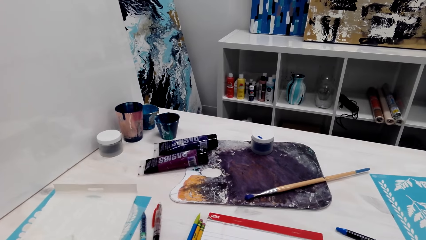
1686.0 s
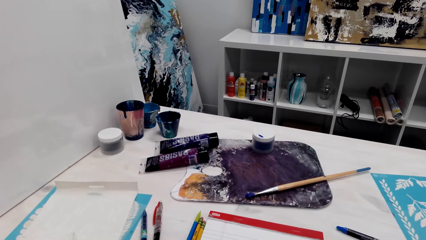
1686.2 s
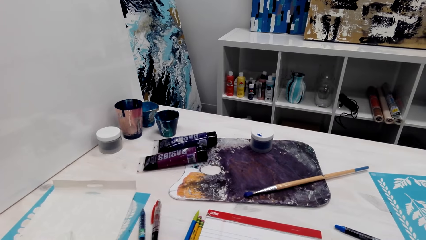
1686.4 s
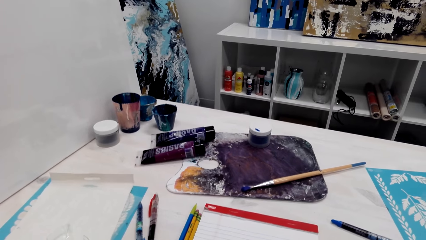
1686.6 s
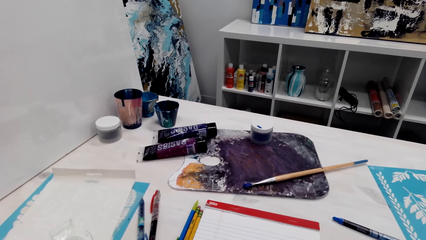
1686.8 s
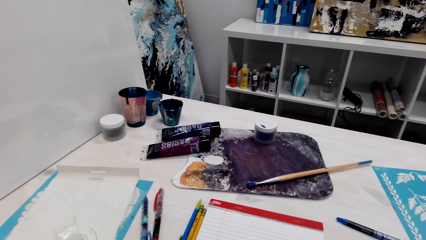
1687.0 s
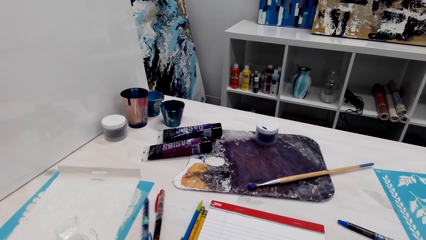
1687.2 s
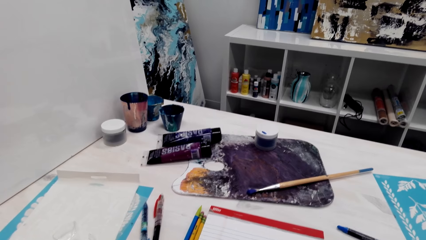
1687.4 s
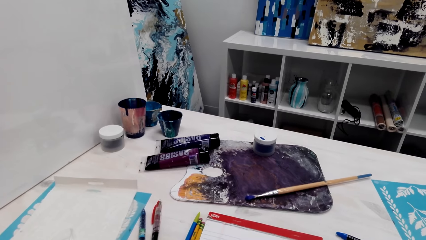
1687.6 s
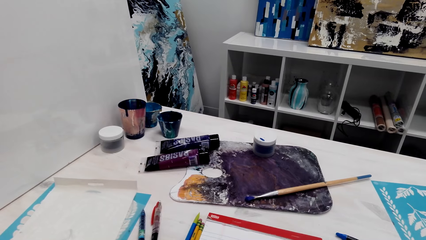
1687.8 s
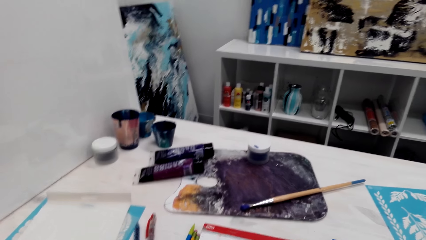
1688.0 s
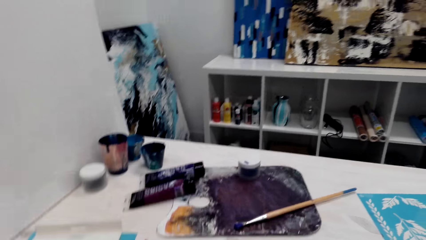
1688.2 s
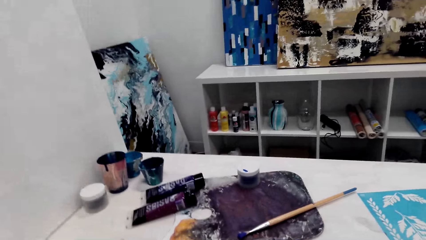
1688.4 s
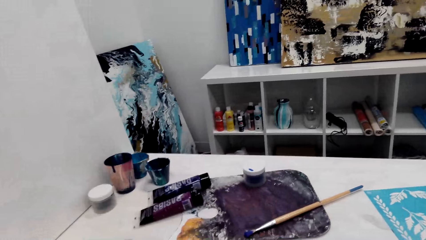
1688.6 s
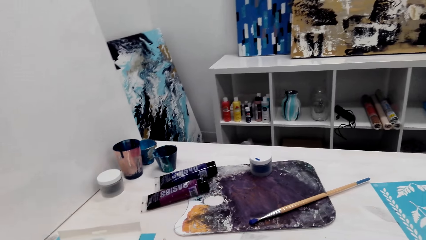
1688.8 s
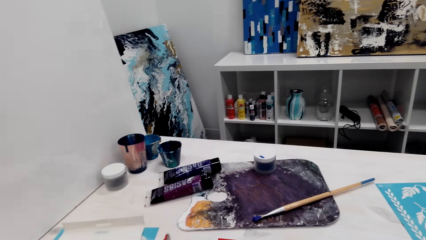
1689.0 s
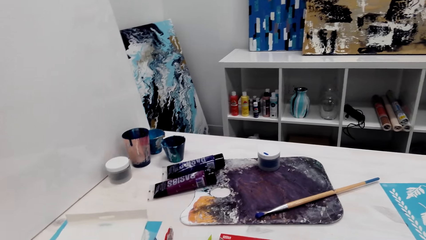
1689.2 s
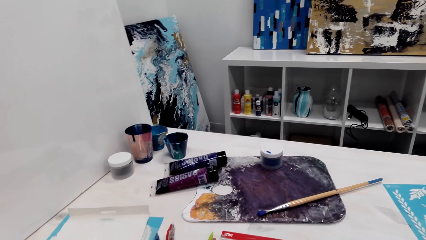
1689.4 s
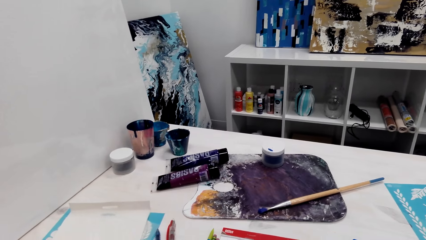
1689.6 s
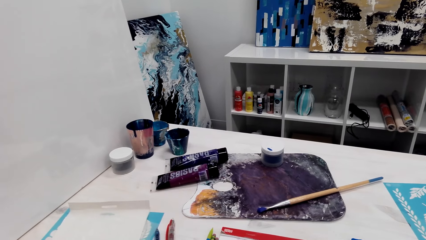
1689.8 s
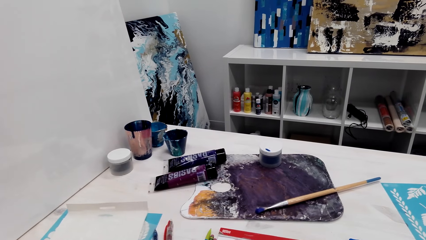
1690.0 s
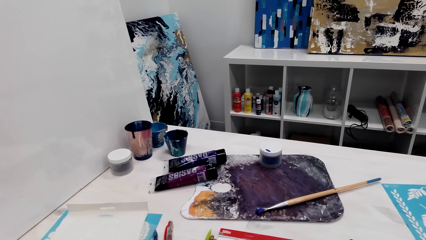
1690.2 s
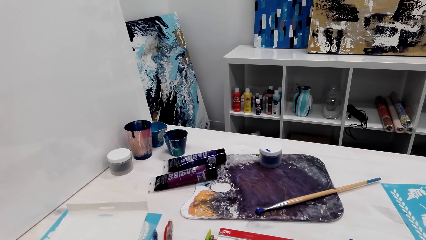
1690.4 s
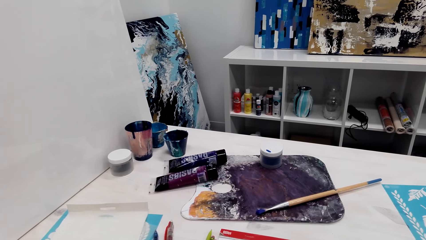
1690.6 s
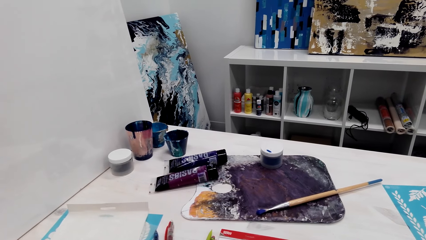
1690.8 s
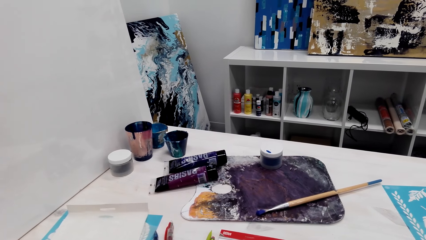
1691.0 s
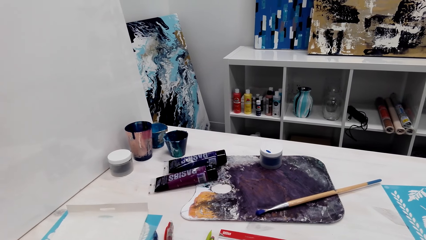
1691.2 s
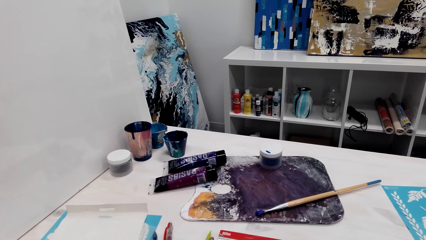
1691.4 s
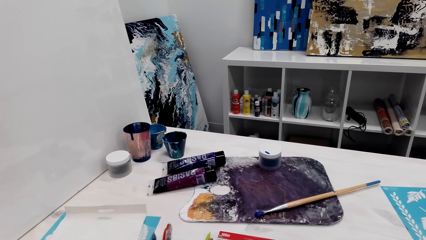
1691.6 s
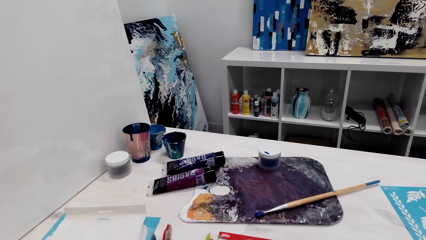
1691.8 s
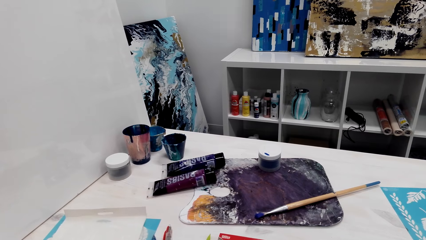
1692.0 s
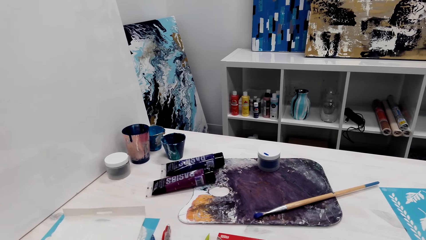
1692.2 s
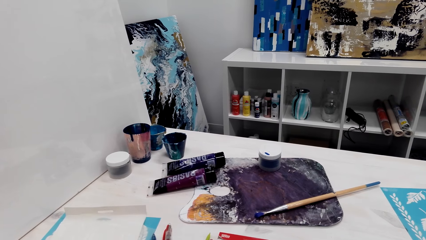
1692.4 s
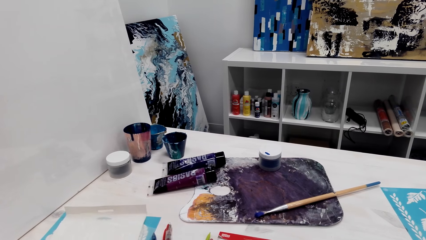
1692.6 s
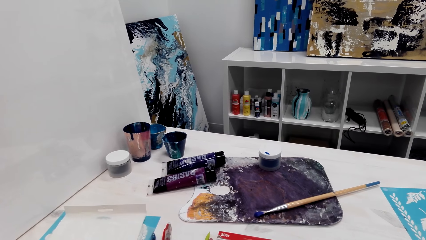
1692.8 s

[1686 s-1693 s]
The camera wearer looks around.

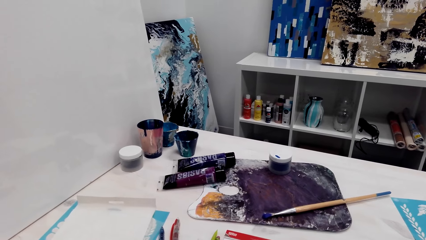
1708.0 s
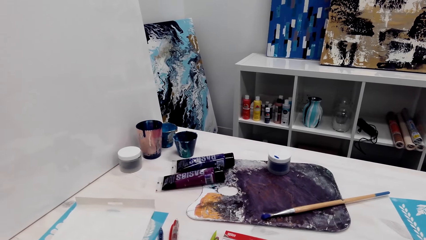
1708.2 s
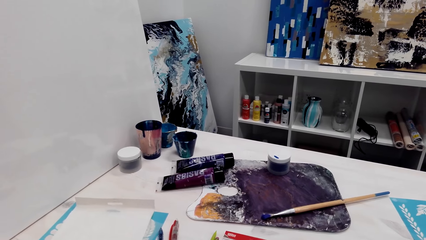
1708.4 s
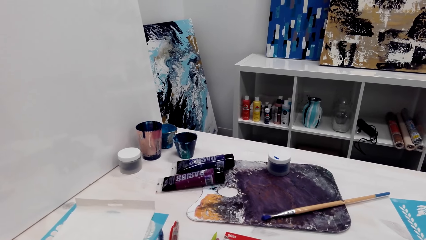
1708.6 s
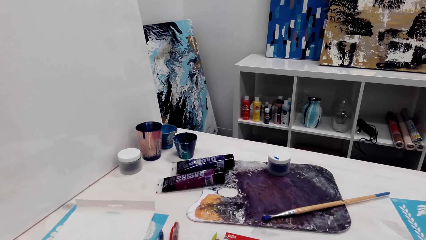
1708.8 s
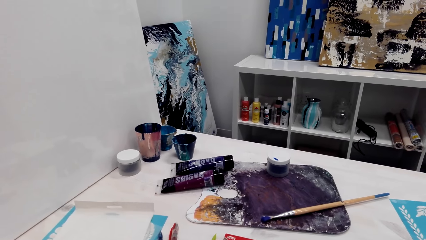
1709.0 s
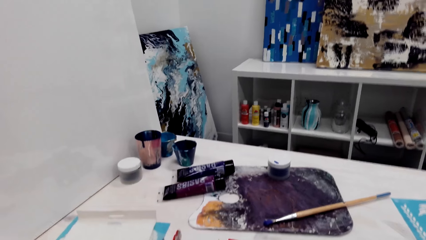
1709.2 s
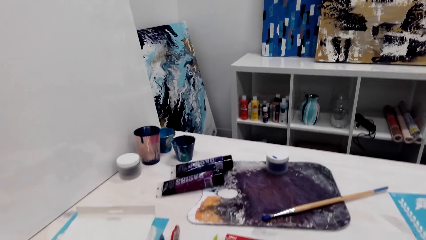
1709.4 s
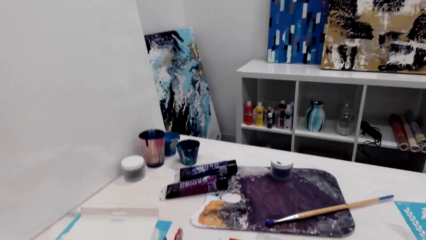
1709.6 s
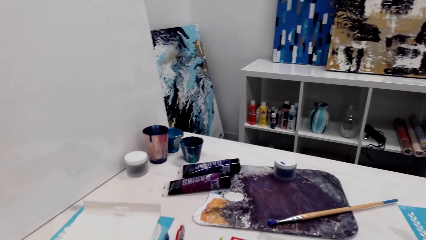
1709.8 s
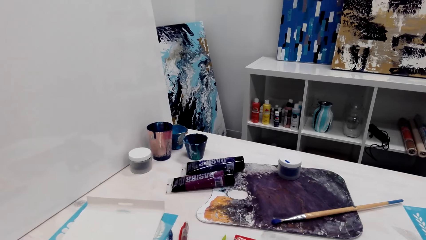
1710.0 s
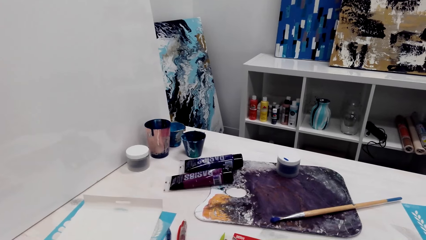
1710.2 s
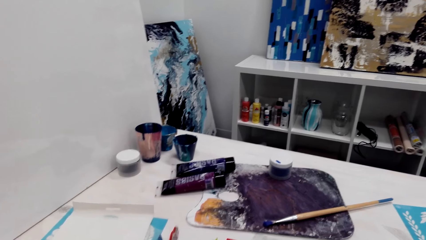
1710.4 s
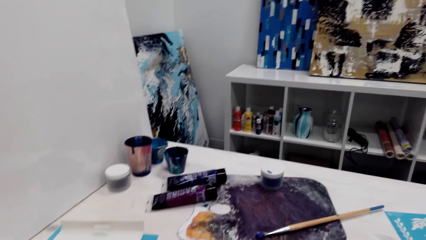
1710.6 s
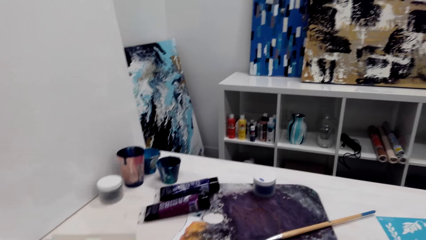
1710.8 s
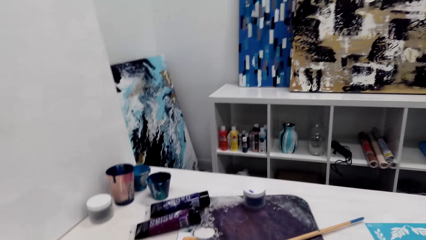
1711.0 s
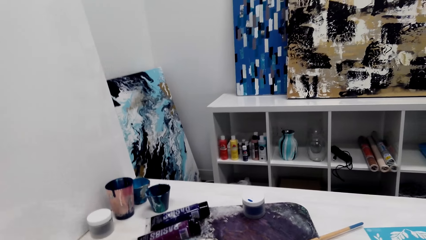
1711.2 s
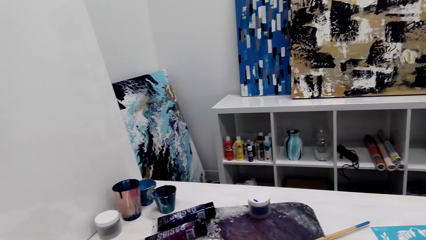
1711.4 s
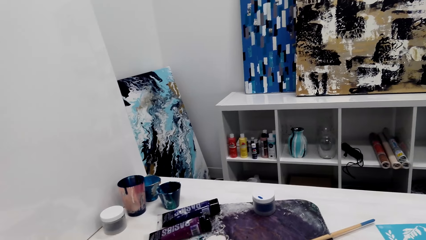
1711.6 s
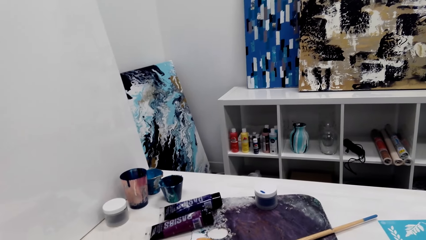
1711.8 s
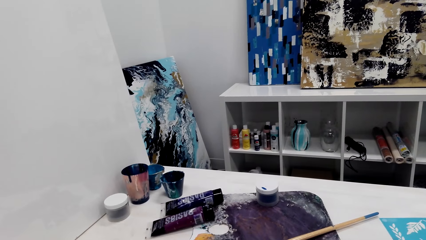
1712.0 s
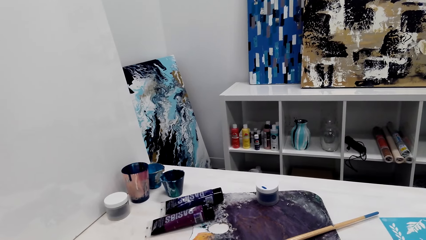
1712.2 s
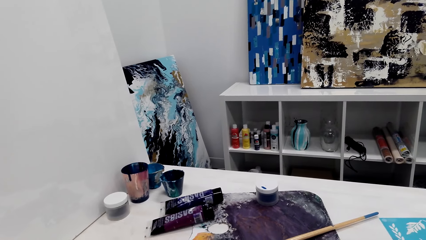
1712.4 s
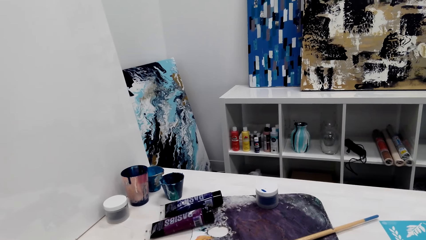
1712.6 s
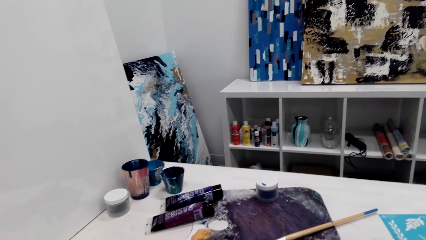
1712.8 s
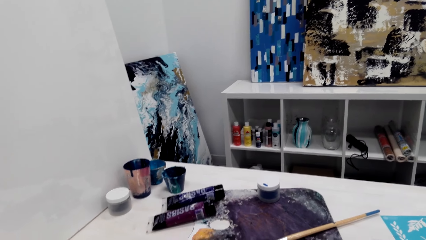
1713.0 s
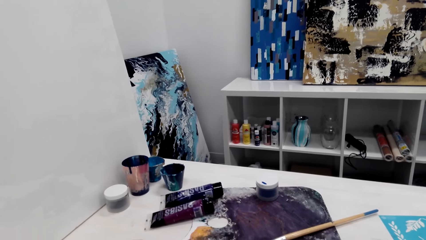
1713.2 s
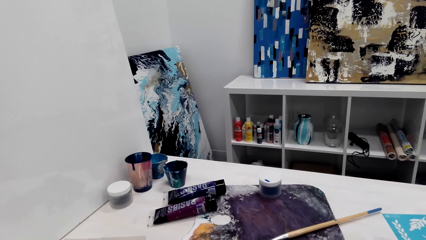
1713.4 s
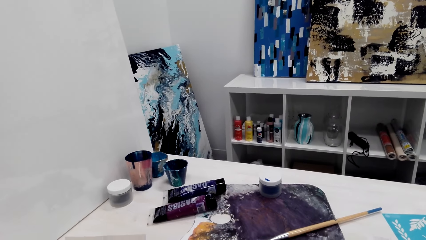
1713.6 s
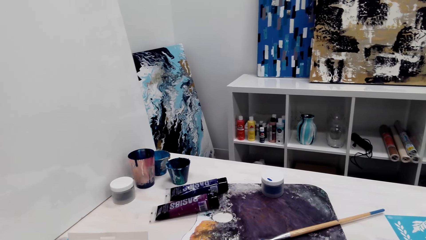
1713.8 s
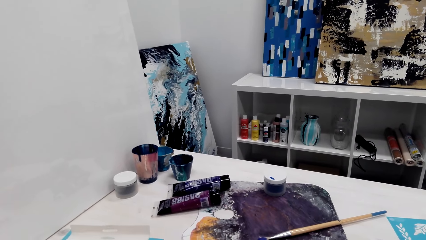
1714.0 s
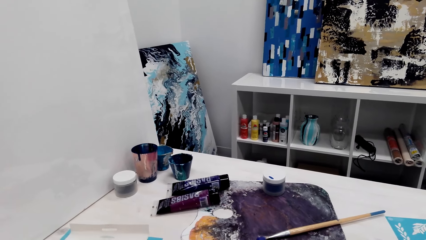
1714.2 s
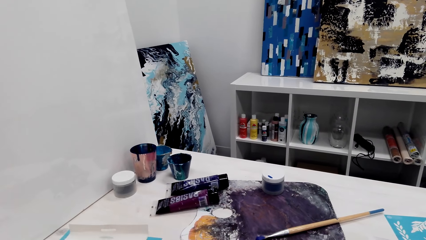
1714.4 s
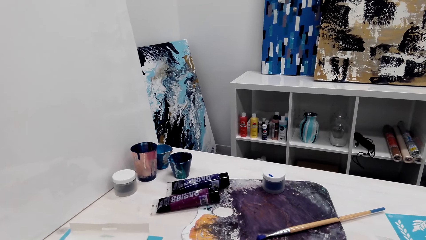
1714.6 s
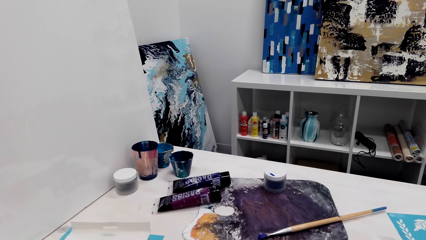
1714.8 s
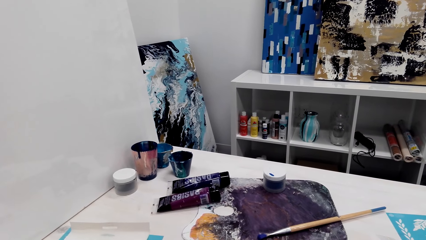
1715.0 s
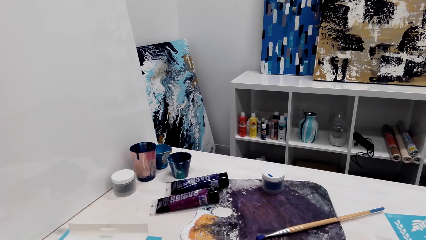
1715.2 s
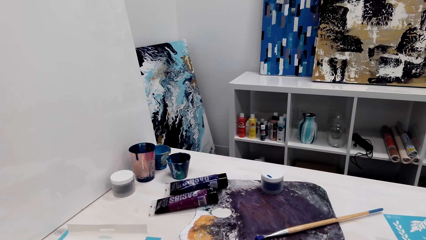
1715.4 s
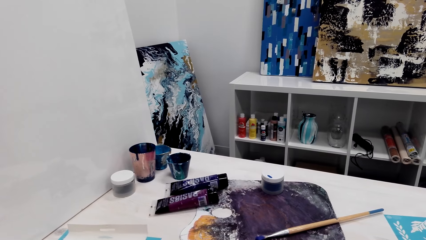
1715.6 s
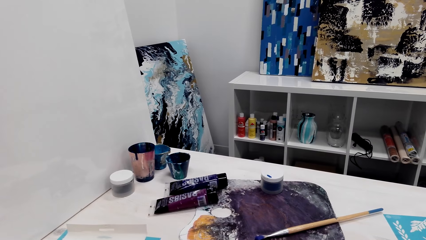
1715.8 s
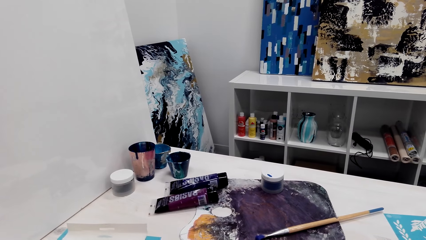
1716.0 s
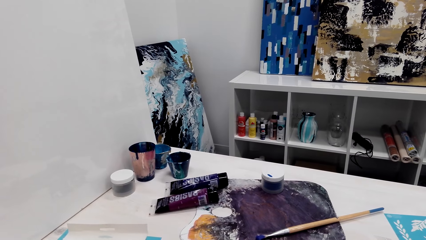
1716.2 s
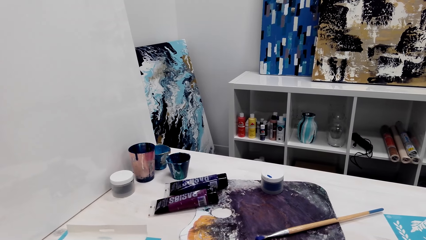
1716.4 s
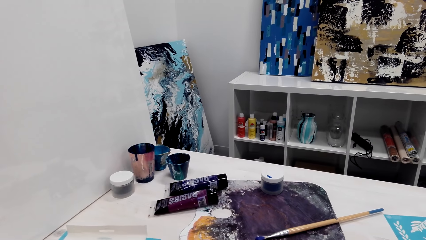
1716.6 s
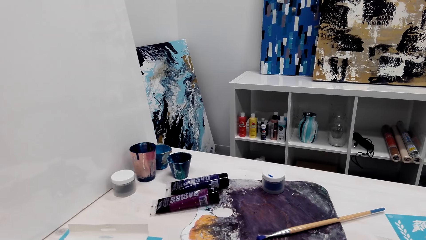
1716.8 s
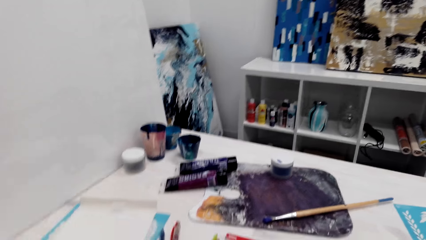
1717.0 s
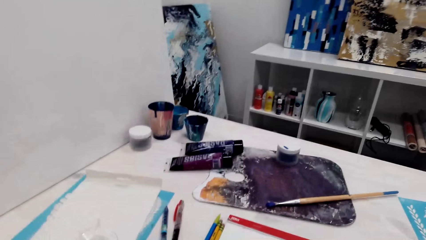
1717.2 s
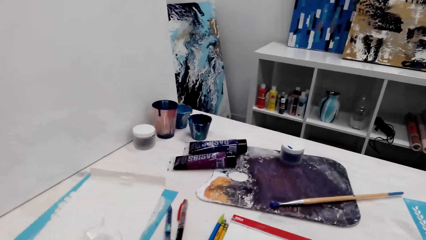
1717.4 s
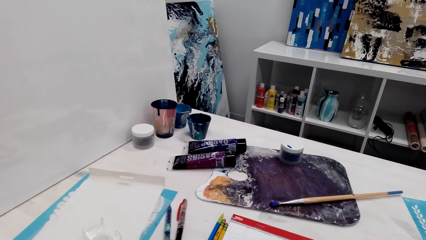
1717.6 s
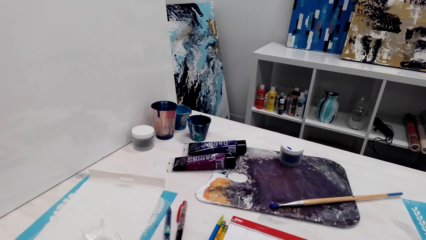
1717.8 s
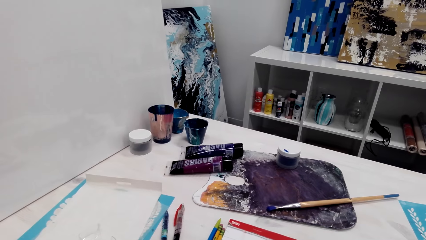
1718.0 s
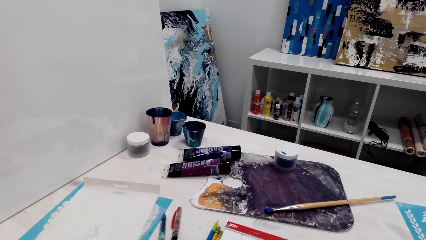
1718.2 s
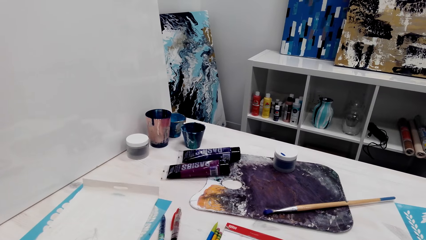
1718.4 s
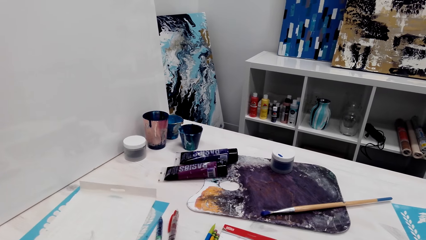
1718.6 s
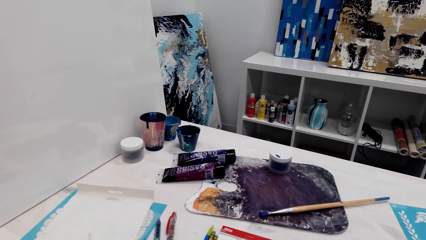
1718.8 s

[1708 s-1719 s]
The camera wearer talks in the room.
